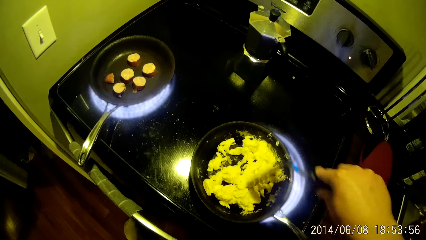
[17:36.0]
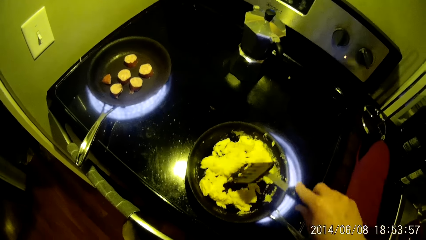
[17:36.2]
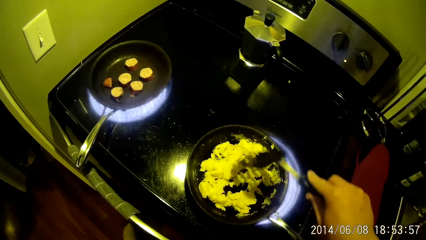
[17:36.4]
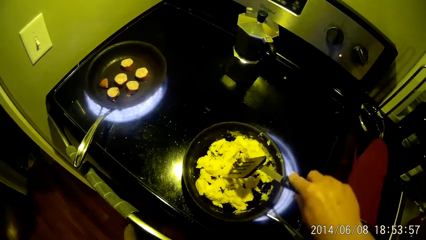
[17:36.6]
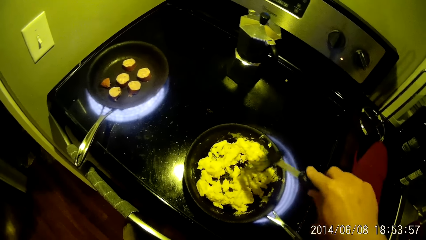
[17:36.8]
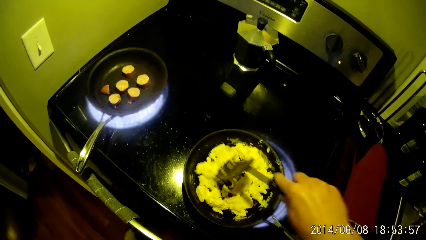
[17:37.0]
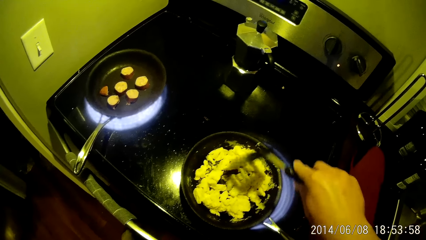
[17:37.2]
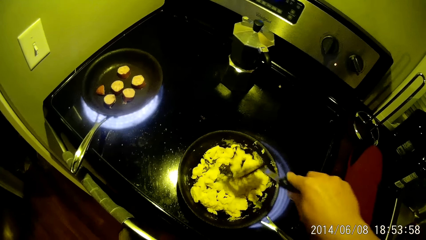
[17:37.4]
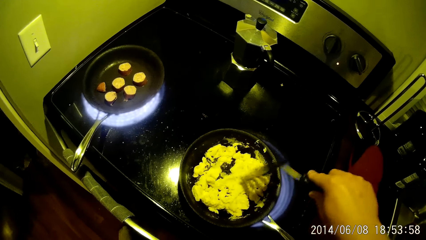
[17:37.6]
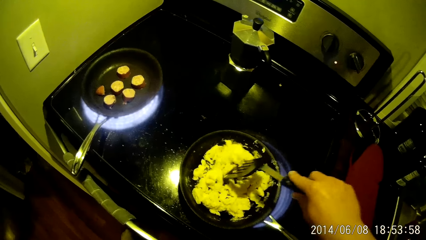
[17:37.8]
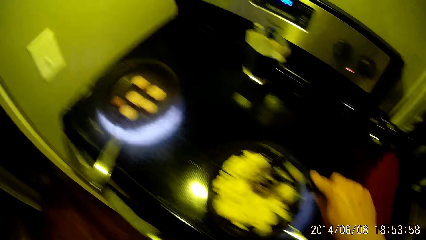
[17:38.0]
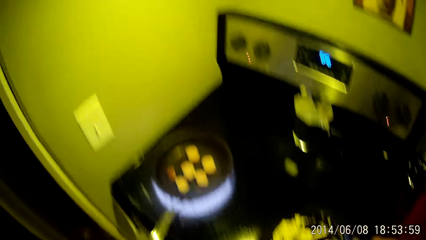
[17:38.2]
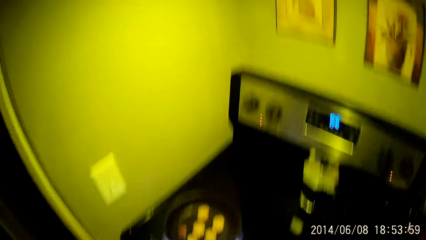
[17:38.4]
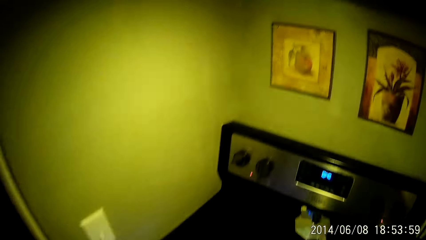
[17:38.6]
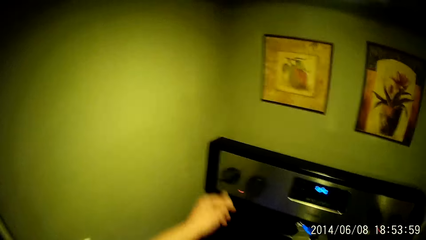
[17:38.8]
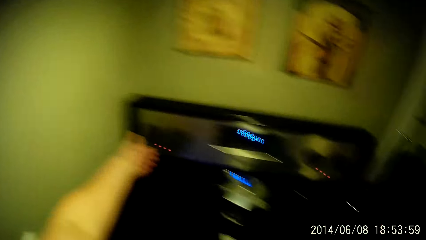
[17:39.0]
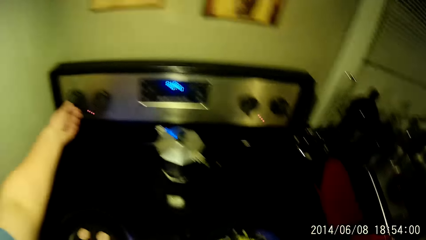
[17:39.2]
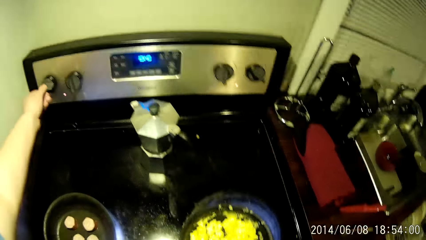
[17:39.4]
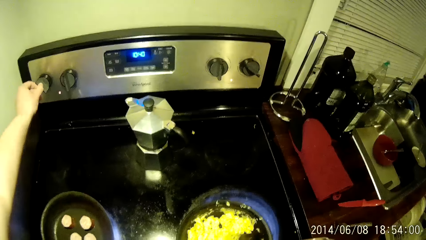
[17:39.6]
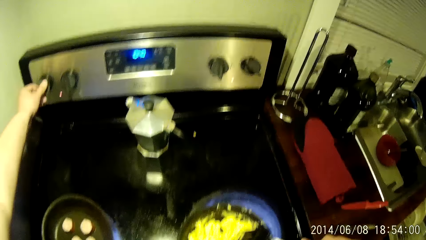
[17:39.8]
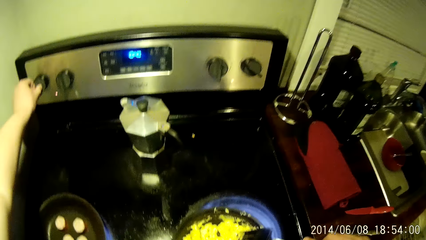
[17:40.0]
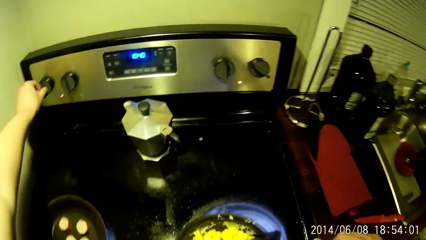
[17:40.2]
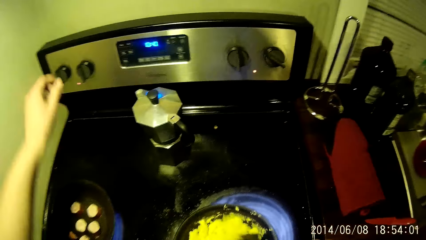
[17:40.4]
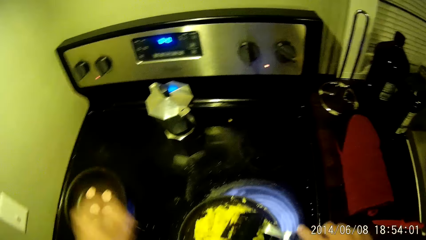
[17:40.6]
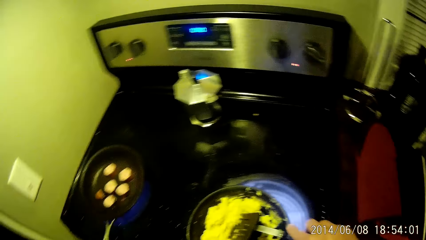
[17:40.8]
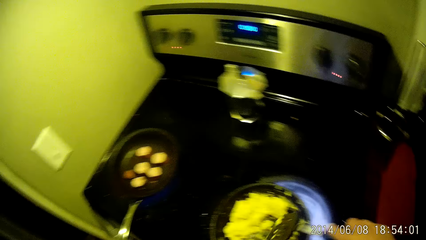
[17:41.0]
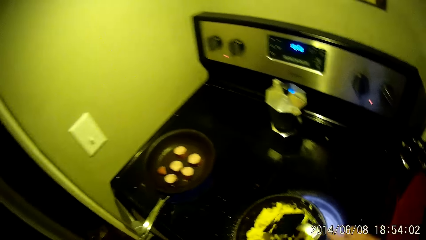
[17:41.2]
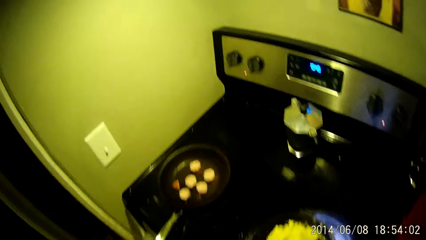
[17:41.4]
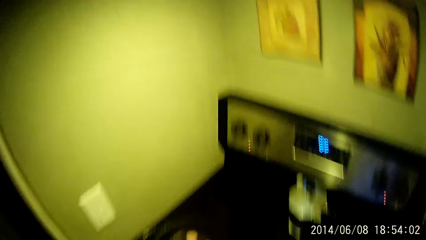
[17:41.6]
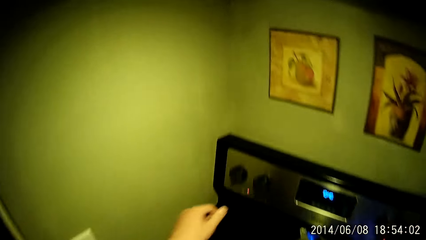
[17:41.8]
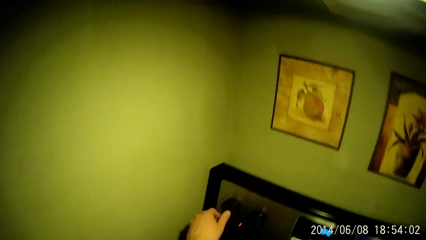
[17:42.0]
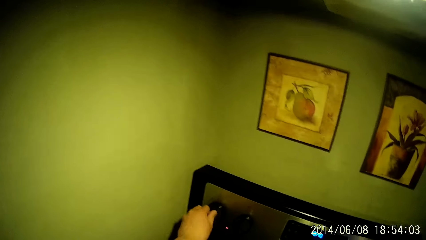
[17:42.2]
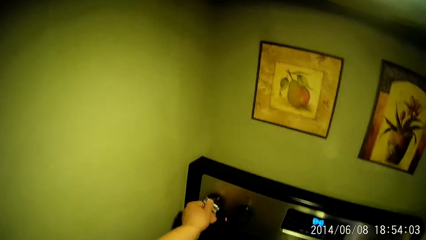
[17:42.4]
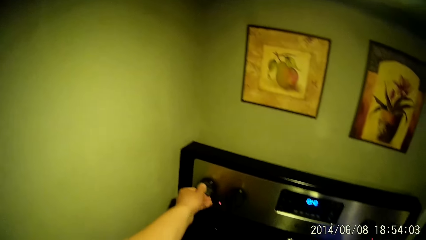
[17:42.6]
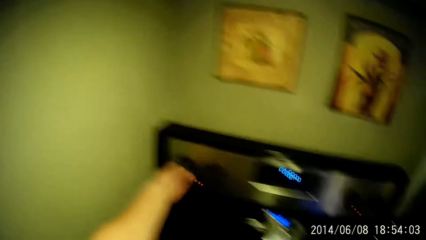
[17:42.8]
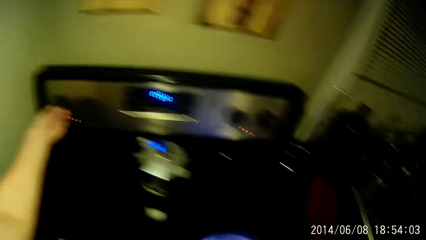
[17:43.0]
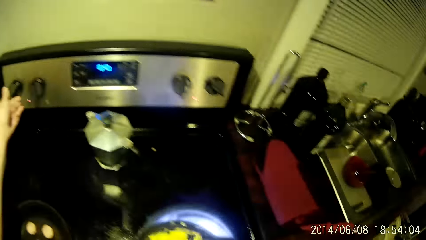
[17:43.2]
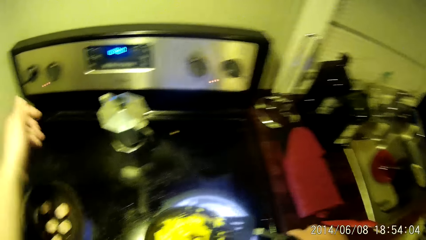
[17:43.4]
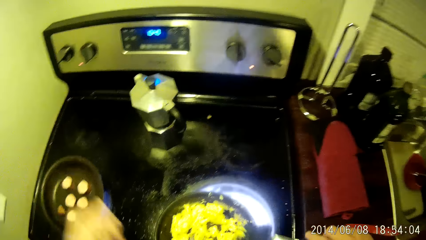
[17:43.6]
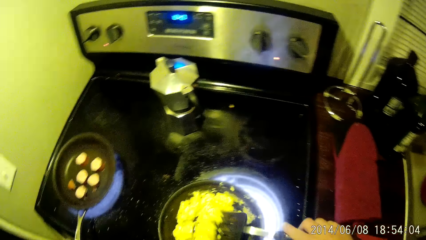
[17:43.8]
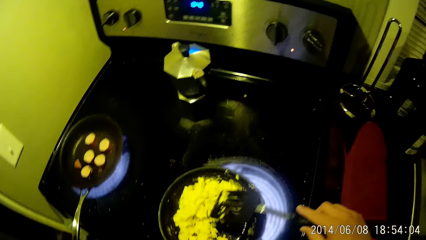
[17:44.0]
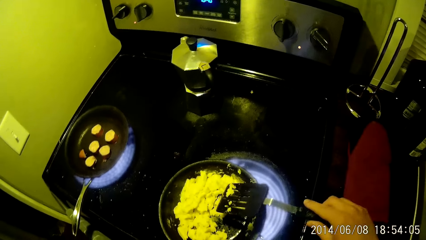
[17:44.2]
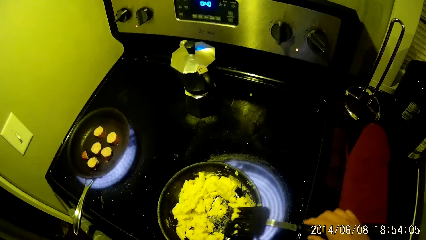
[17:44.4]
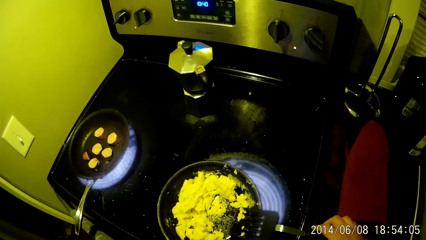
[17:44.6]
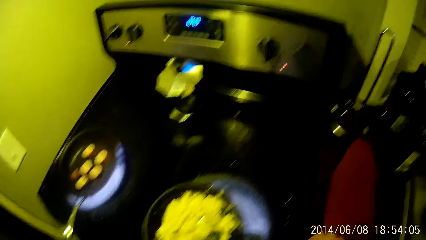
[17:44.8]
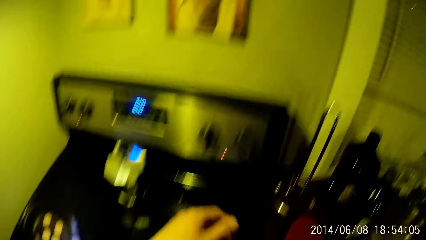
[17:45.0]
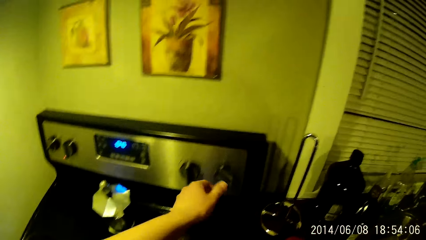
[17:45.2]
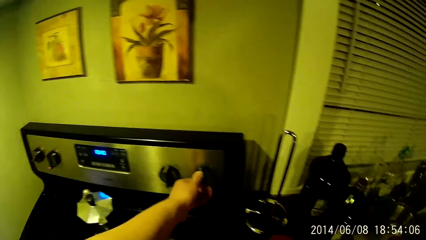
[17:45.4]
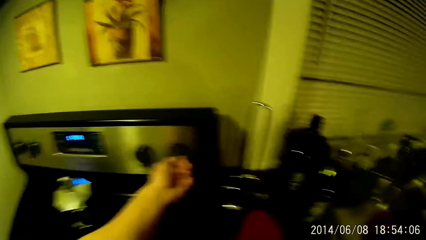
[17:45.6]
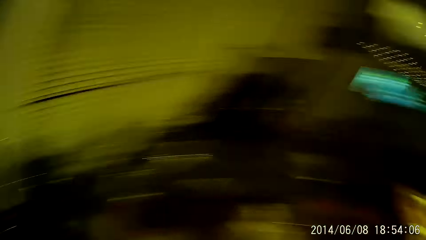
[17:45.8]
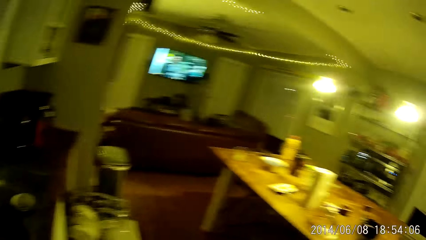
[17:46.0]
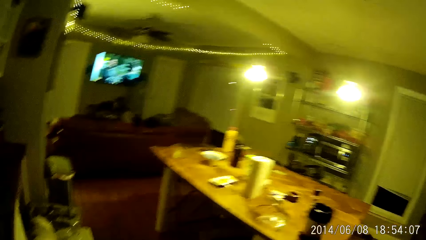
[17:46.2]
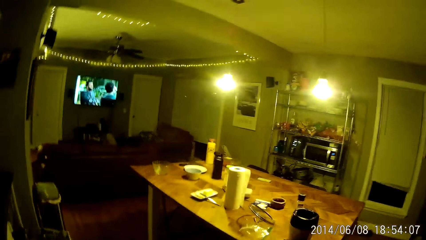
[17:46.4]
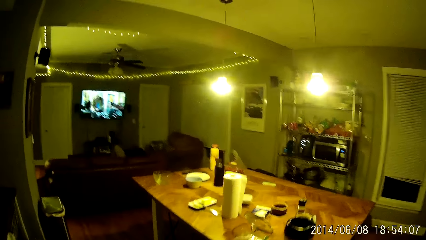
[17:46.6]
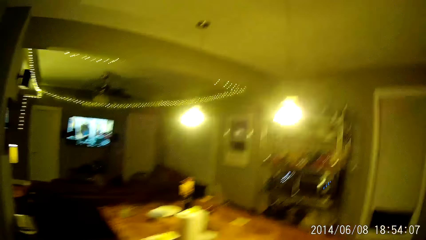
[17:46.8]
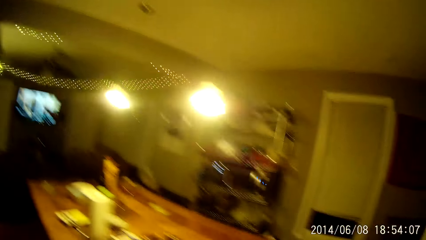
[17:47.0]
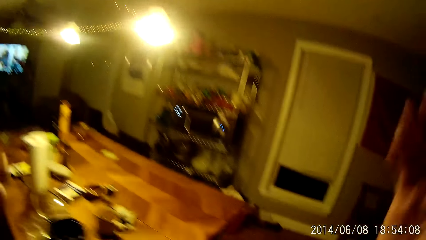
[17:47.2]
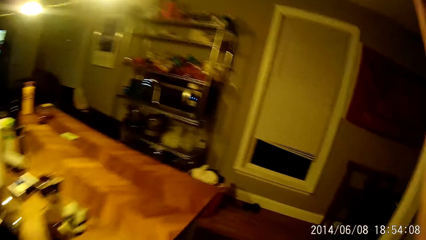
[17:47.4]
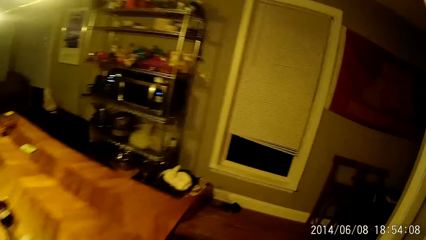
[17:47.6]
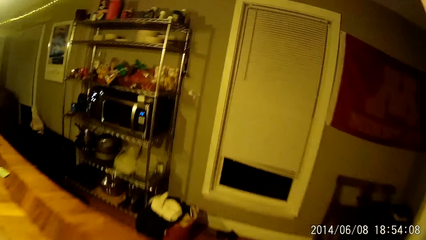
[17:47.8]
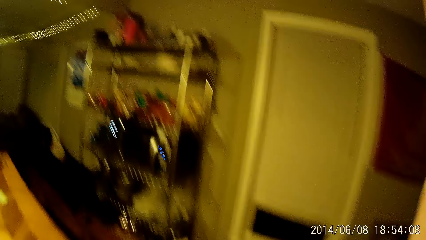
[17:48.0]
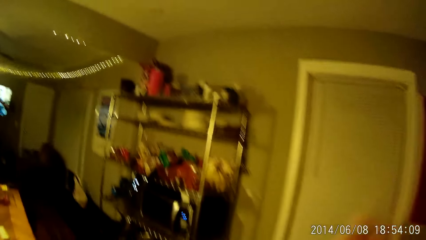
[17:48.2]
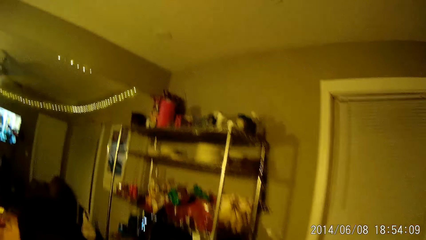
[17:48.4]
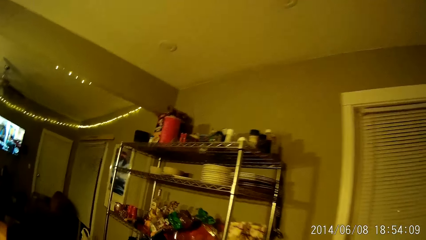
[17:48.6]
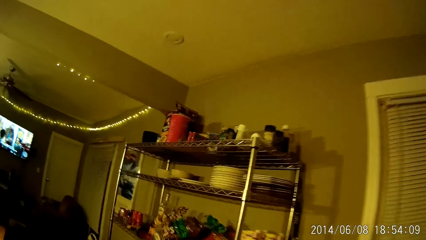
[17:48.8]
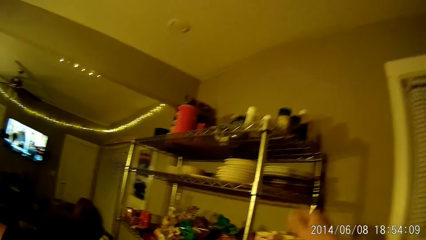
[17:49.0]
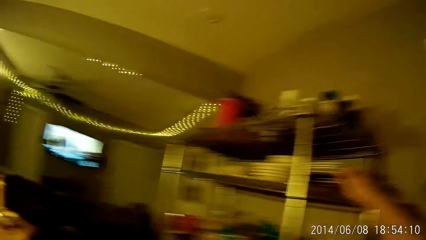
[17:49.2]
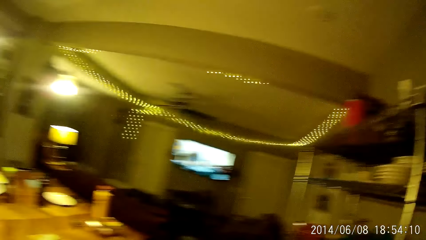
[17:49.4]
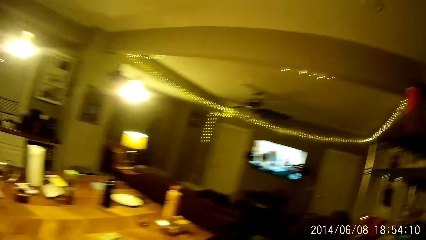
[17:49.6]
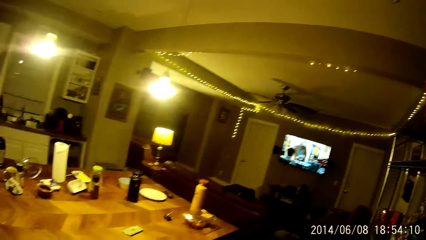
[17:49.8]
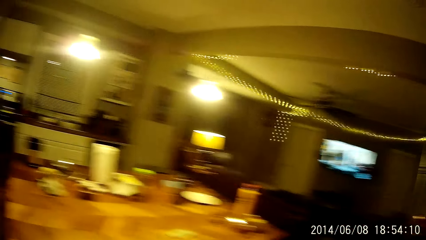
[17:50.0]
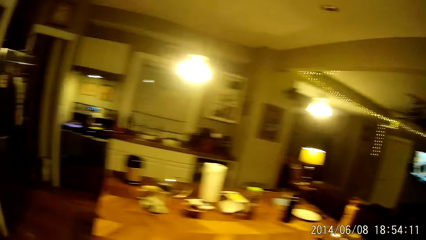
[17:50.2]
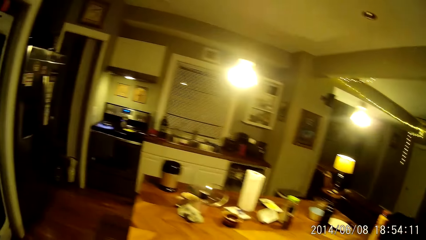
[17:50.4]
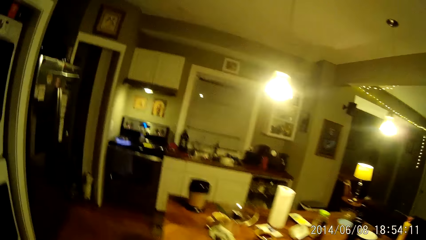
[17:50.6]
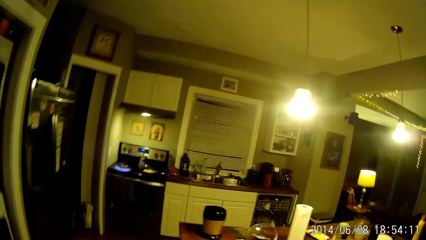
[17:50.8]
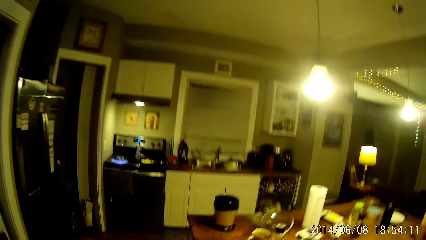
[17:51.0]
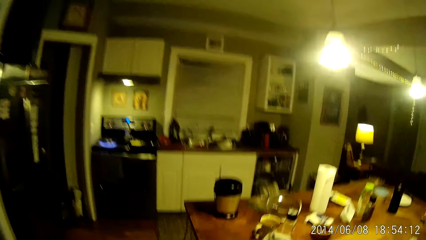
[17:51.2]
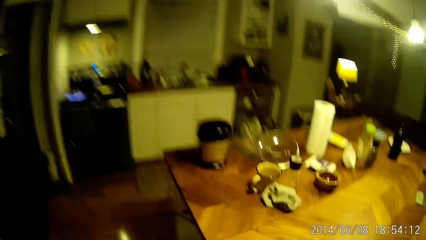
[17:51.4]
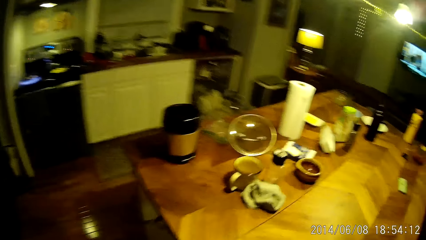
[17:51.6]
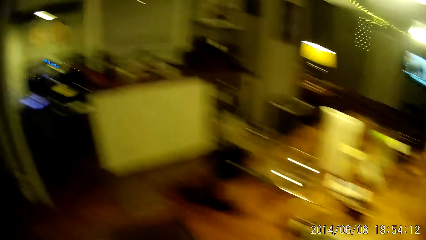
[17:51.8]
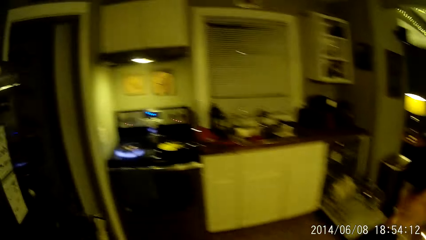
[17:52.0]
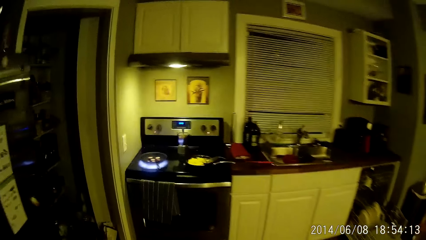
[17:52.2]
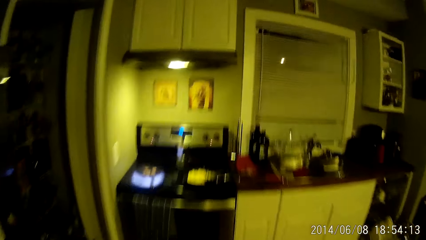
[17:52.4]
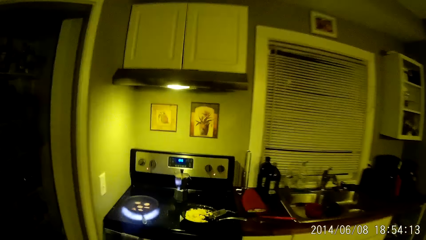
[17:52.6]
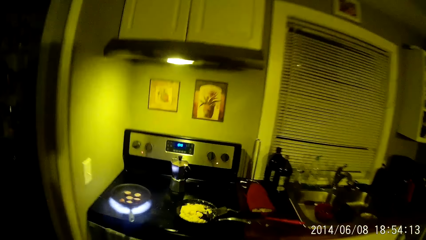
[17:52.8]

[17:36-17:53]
The camera wearer looks around. He regulates the cooker with his left hand. He turns on the cooker. He stirs the eggs. He regulates the cooker with his left hand again. He stirs the eggs. He regulates the cooker with his left hand again. He turns off the cooker. He walks around. He picks up a plate with his right hand from the rack.
